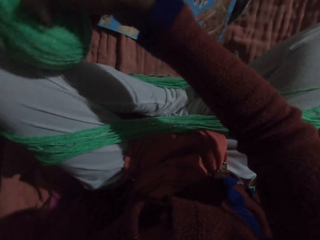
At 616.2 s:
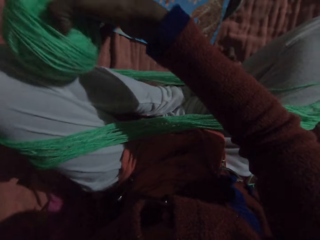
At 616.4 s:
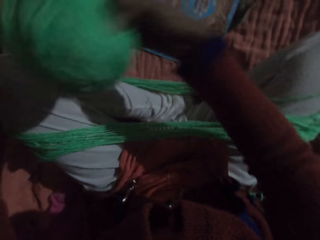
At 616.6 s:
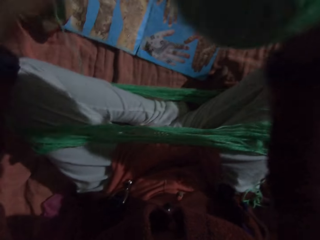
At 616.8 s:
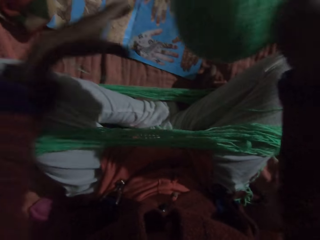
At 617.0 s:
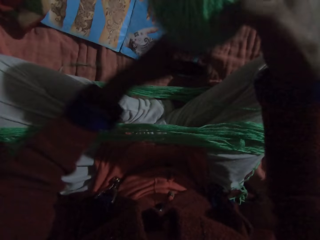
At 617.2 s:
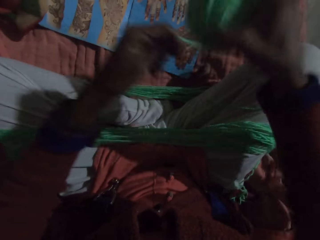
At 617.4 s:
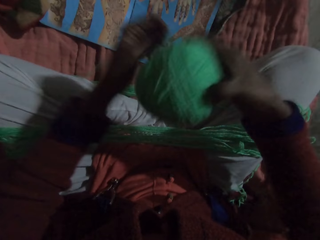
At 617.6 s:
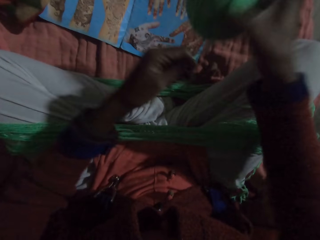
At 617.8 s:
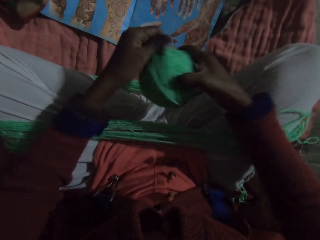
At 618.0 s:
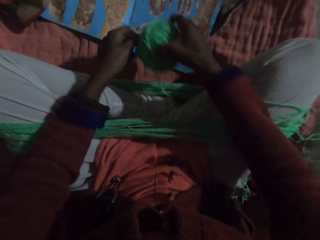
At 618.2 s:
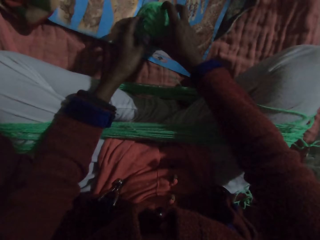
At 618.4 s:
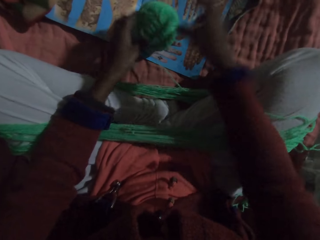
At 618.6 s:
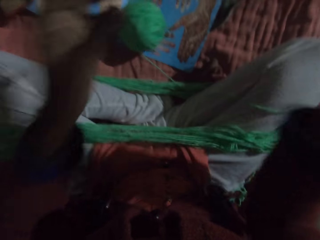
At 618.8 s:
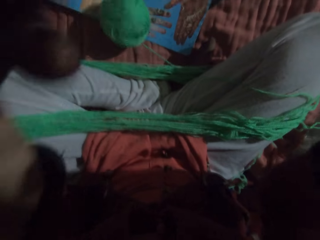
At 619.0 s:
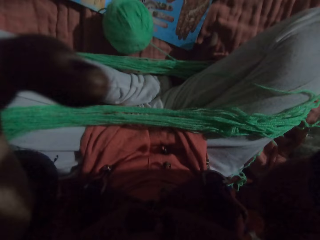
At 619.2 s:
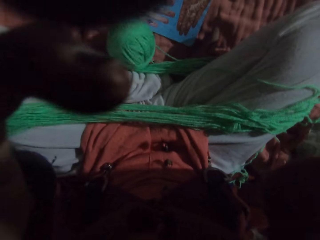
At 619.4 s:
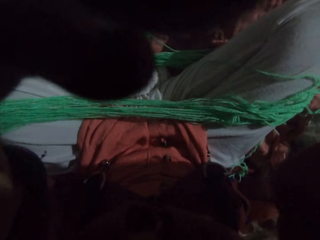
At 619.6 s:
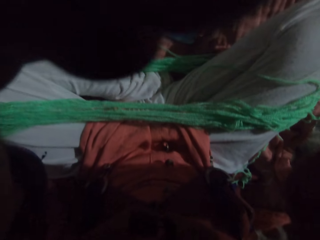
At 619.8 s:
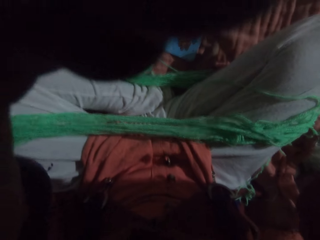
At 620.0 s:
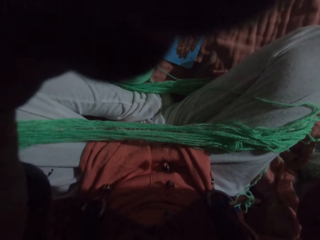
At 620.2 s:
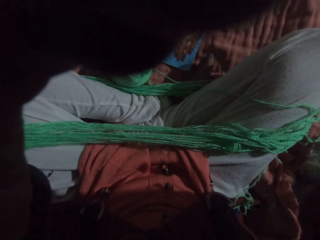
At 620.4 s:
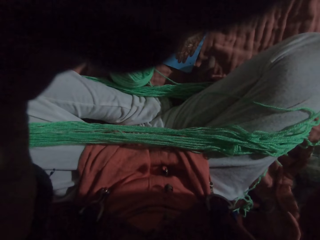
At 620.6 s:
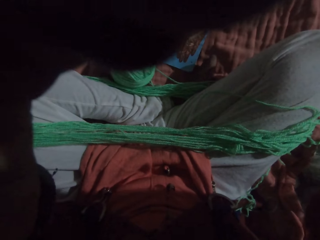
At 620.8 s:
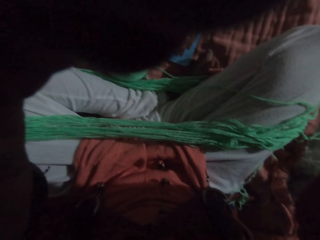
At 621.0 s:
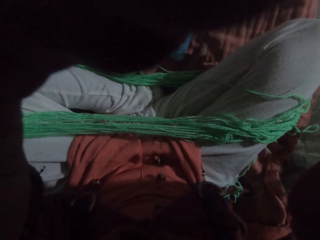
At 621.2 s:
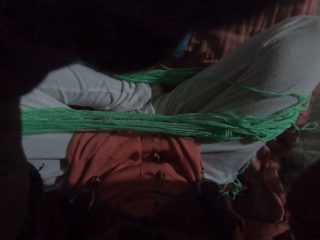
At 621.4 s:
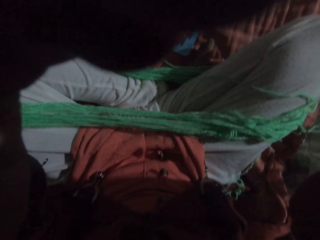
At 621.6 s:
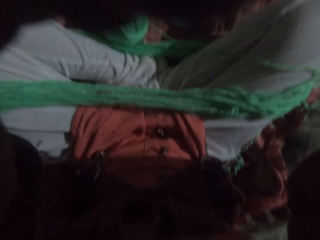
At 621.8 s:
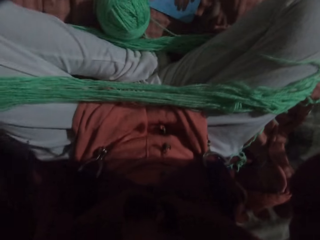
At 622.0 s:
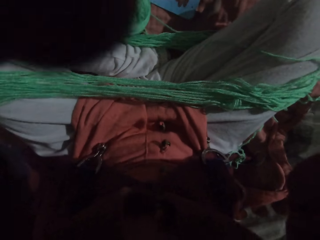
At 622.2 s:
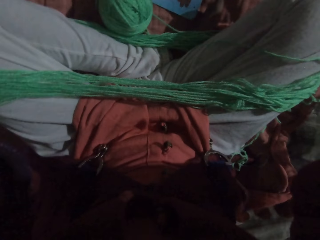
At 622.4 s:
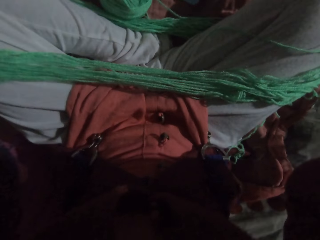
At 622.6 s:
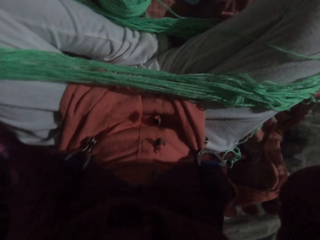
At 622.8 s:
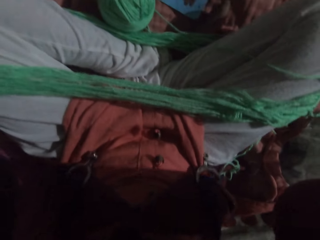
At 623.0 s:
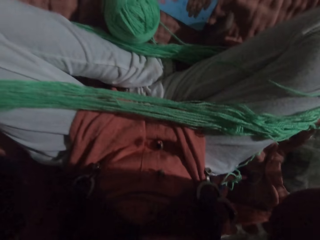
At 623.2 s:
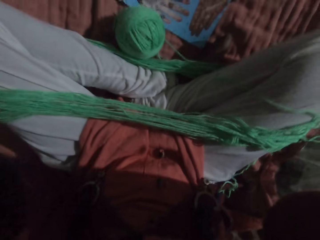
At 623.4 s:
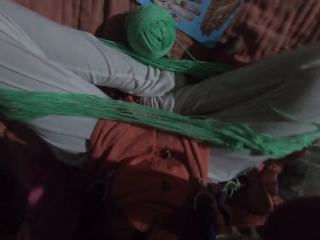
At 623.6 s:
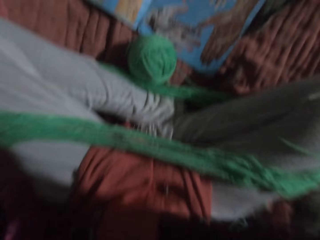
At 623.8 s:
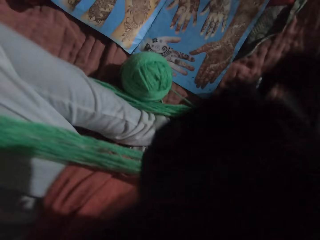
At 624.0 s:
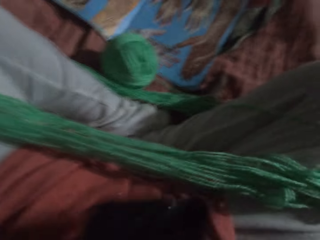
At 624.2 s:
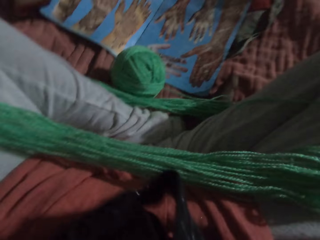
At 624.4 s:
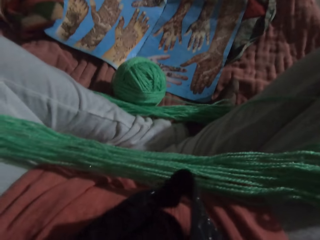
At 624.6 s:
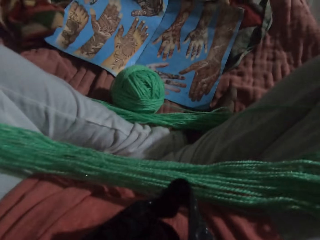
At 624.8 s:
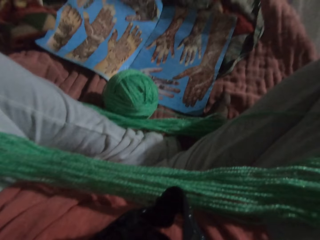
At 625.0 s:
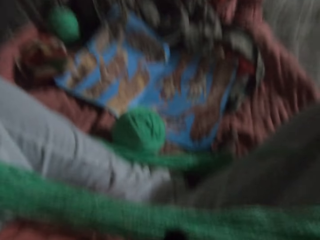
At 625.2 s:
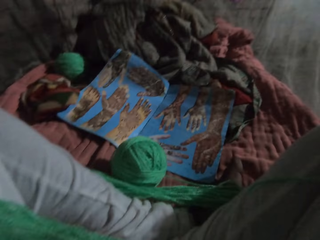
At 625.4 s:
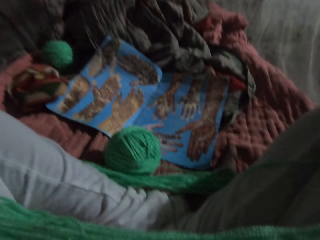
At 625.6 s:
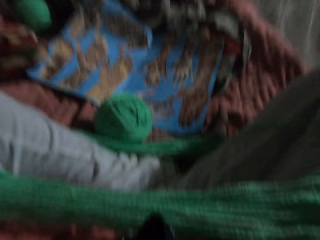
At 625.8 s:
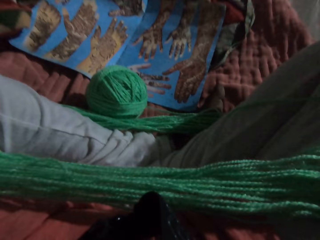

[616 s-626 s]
The camera wearer puts the yarn on her leg. She drops the yarn, rolls the yarn, and drops the yarn on the floor with her hands. She moves a hand away from the yarn. She touches her head with her hands. She adjusts the camera and holds the camera.
